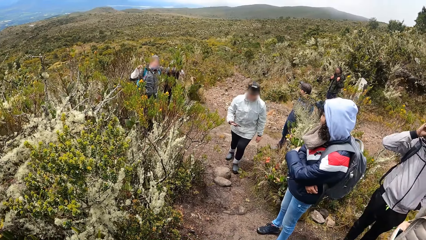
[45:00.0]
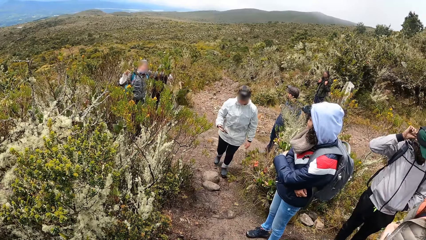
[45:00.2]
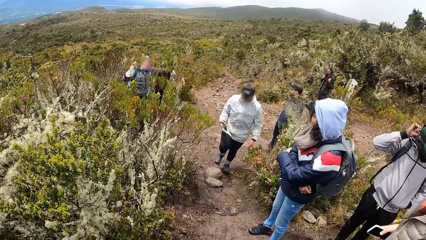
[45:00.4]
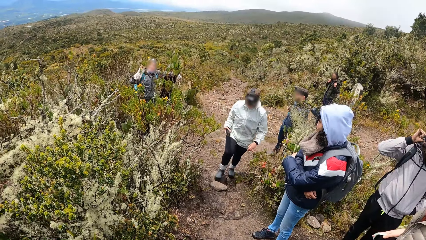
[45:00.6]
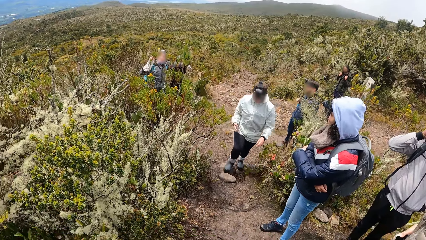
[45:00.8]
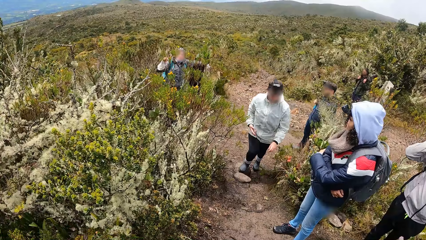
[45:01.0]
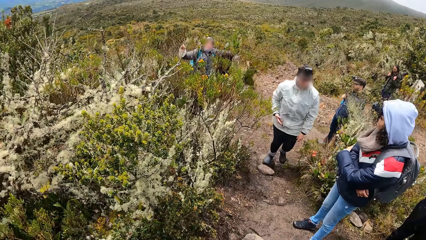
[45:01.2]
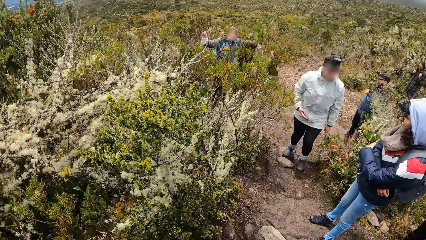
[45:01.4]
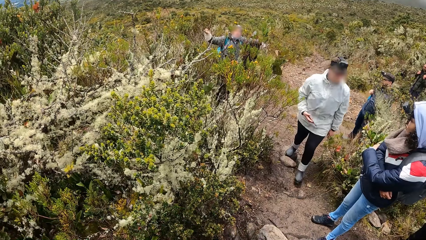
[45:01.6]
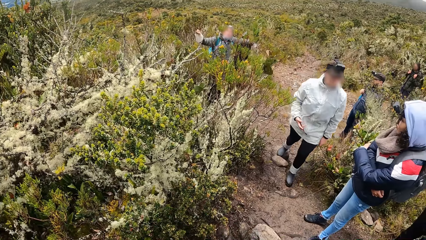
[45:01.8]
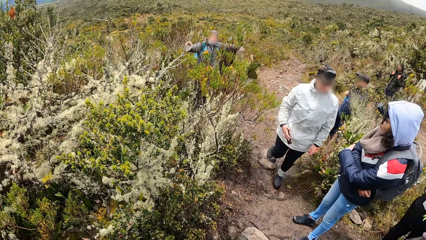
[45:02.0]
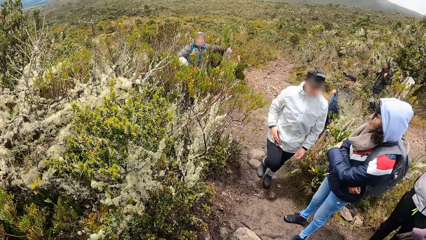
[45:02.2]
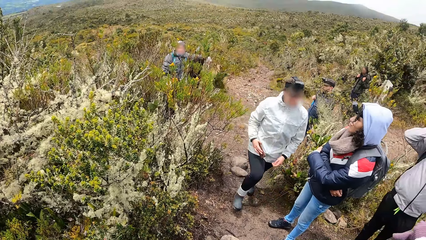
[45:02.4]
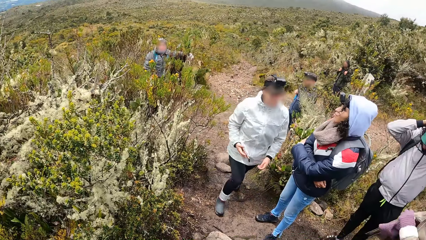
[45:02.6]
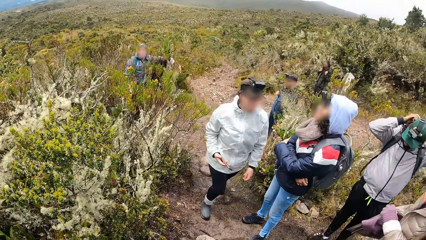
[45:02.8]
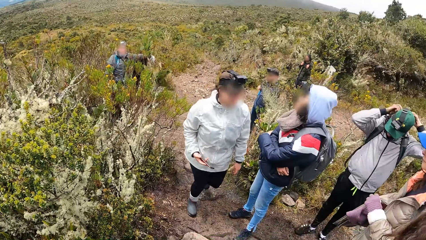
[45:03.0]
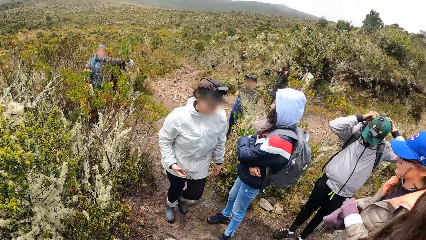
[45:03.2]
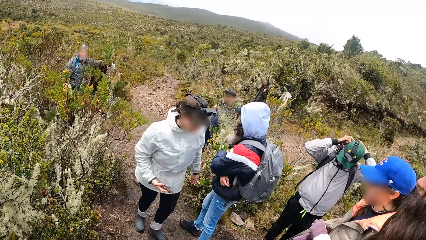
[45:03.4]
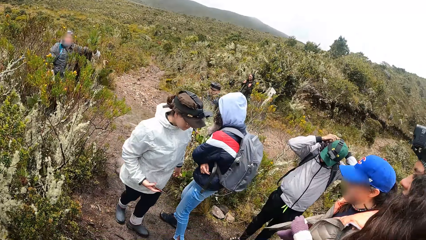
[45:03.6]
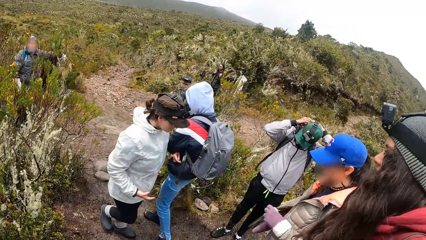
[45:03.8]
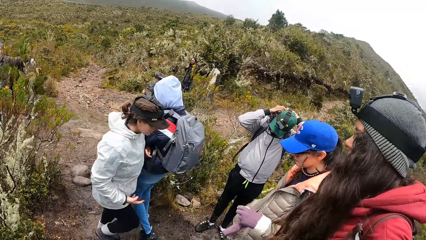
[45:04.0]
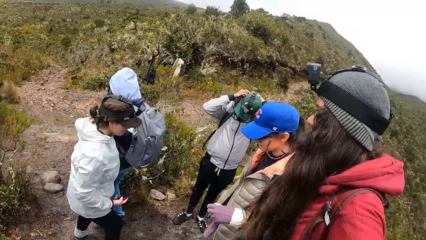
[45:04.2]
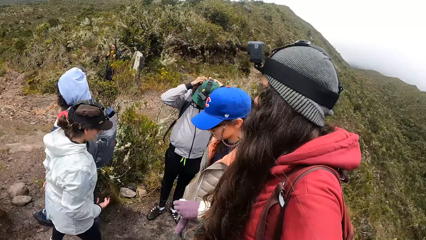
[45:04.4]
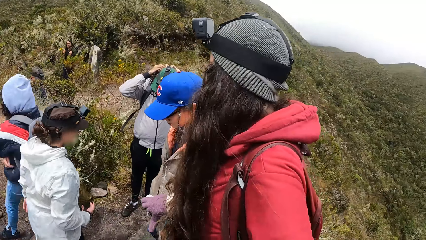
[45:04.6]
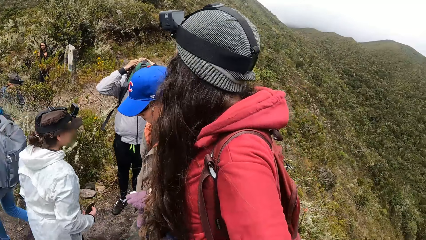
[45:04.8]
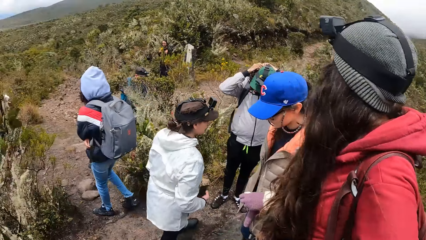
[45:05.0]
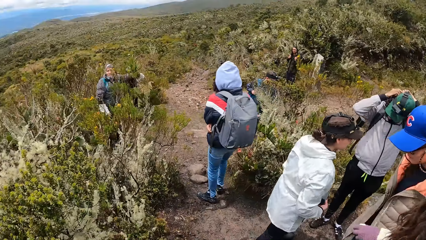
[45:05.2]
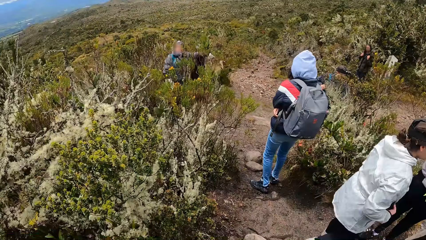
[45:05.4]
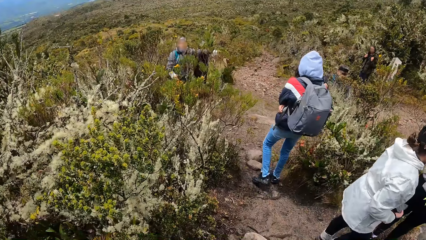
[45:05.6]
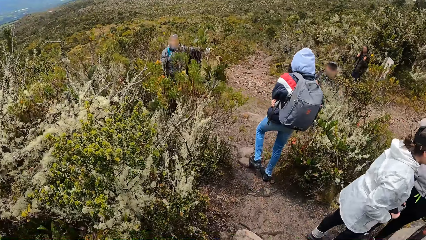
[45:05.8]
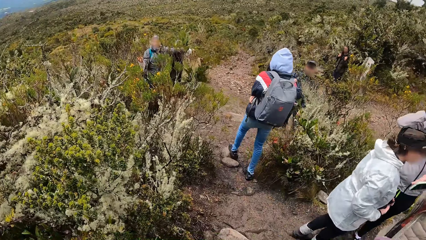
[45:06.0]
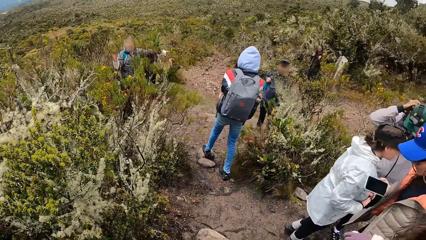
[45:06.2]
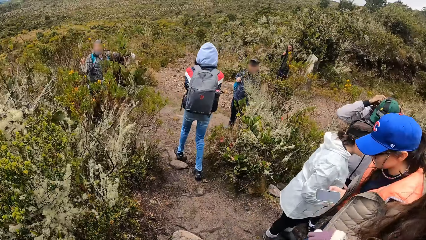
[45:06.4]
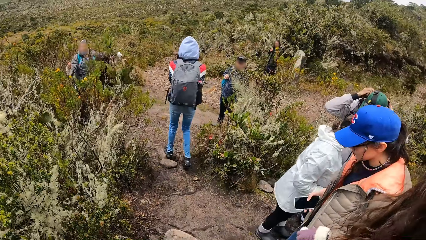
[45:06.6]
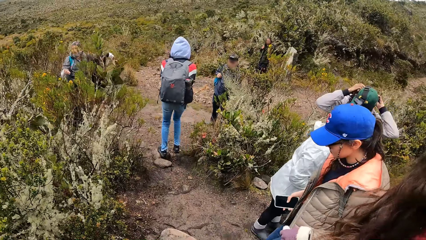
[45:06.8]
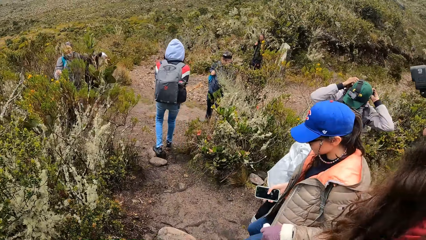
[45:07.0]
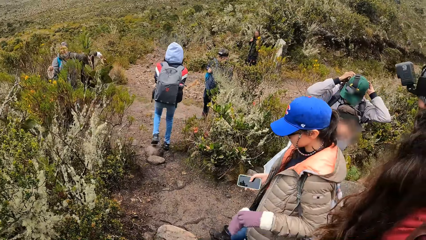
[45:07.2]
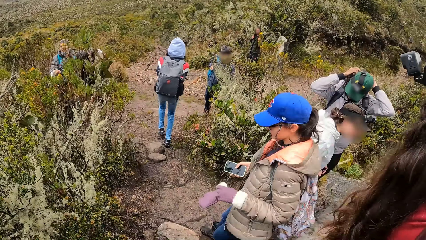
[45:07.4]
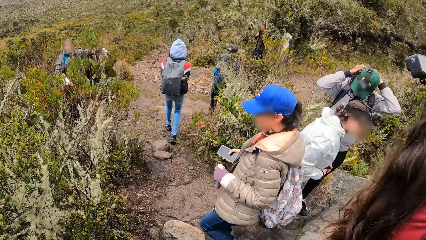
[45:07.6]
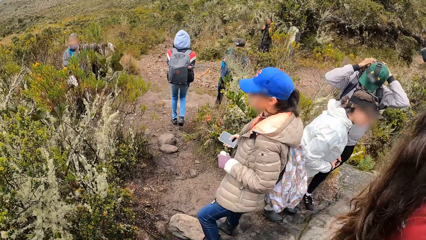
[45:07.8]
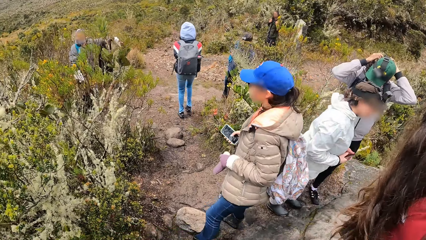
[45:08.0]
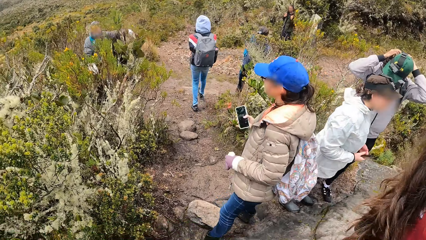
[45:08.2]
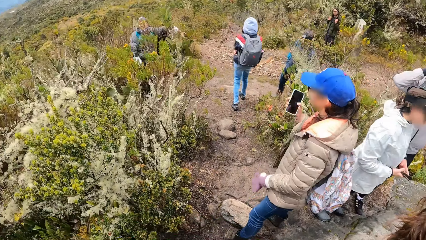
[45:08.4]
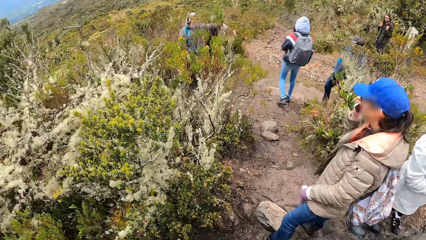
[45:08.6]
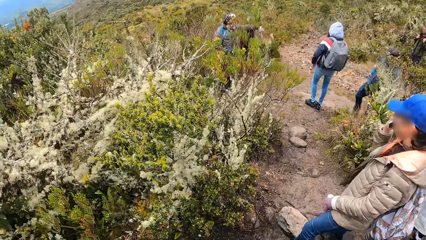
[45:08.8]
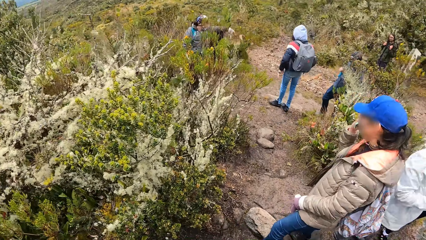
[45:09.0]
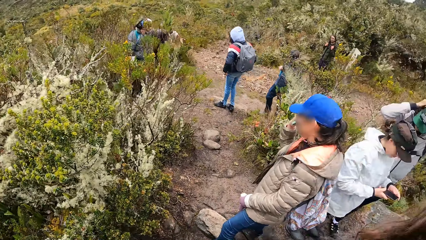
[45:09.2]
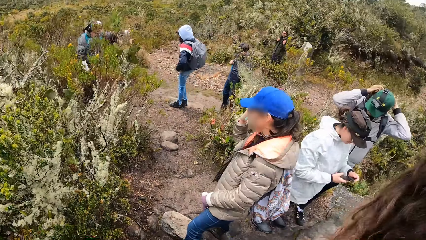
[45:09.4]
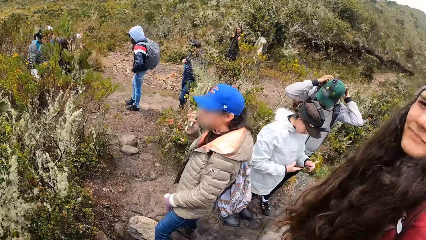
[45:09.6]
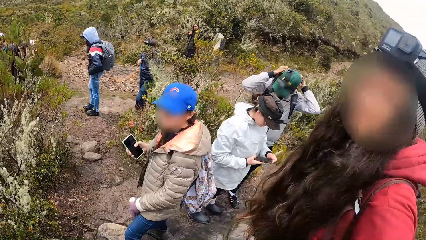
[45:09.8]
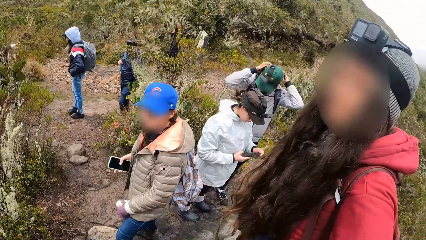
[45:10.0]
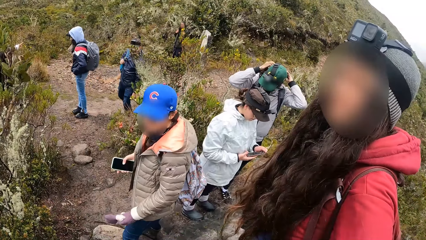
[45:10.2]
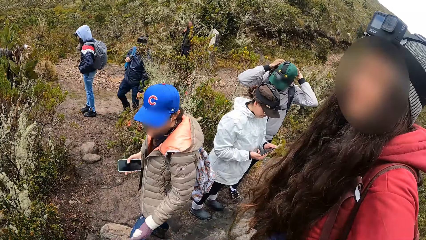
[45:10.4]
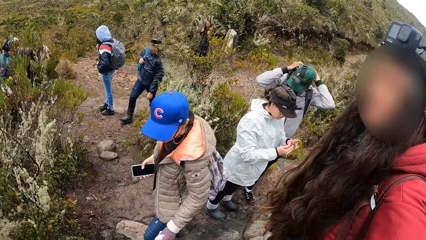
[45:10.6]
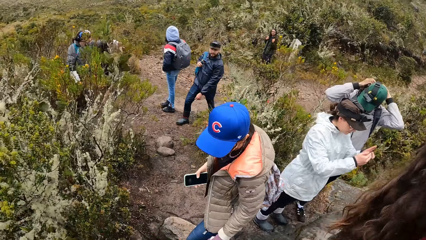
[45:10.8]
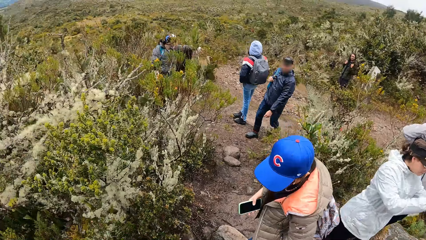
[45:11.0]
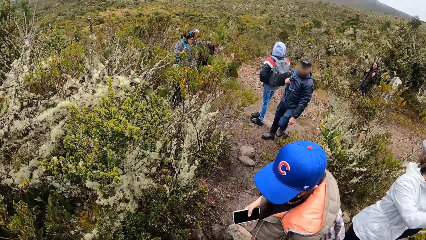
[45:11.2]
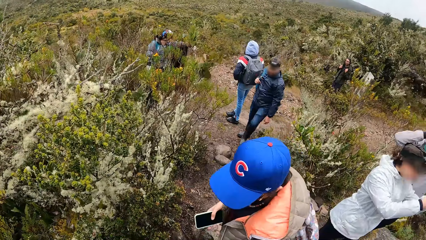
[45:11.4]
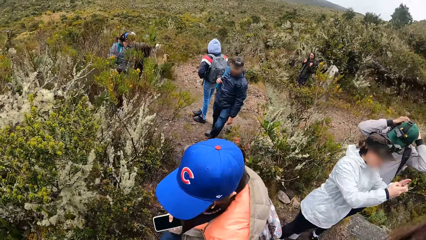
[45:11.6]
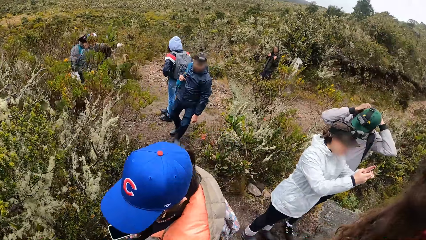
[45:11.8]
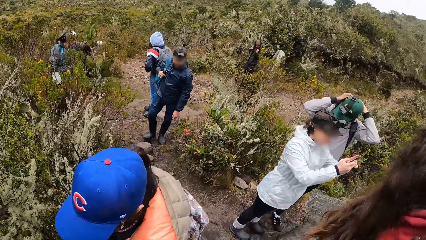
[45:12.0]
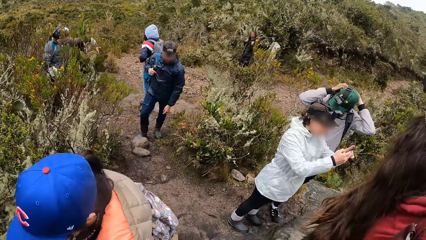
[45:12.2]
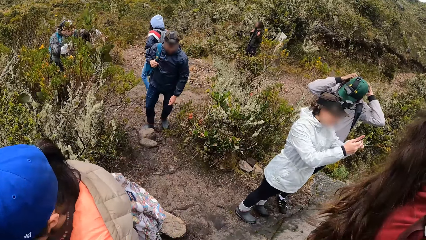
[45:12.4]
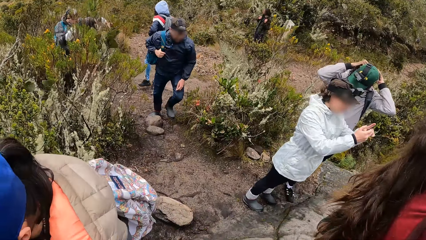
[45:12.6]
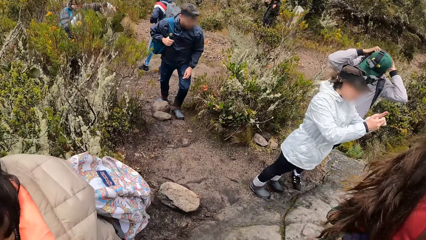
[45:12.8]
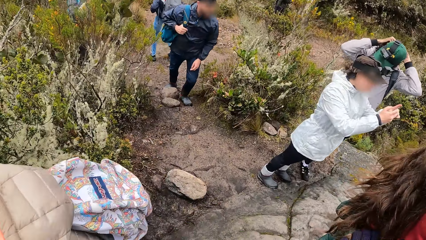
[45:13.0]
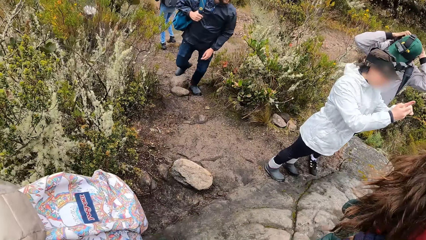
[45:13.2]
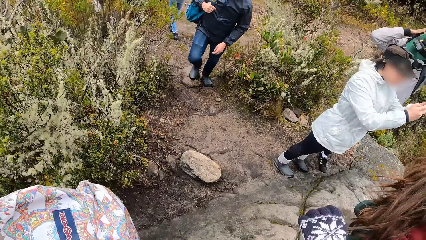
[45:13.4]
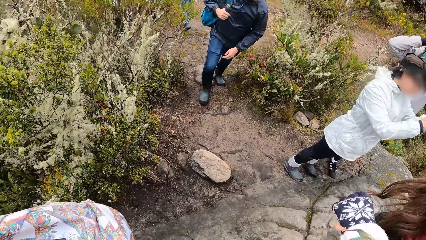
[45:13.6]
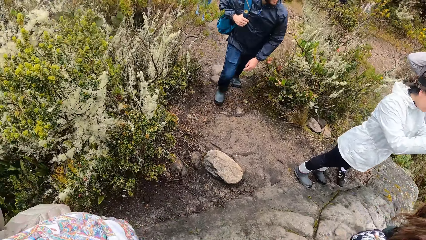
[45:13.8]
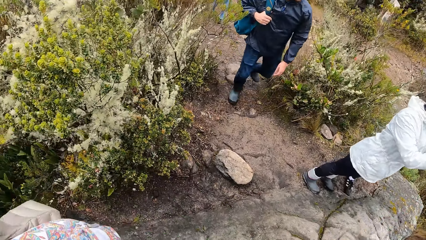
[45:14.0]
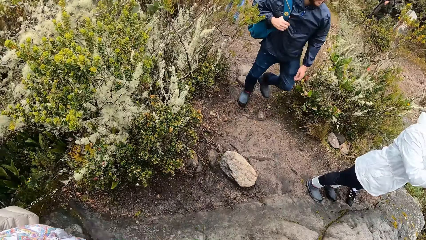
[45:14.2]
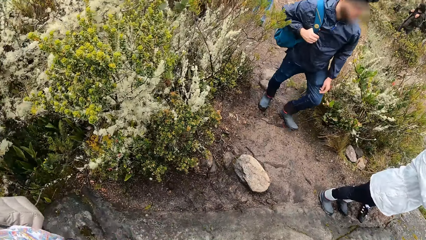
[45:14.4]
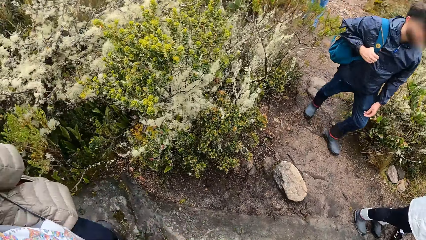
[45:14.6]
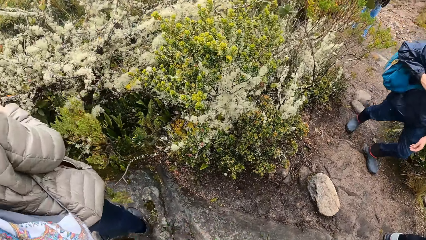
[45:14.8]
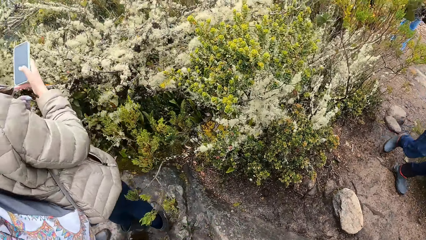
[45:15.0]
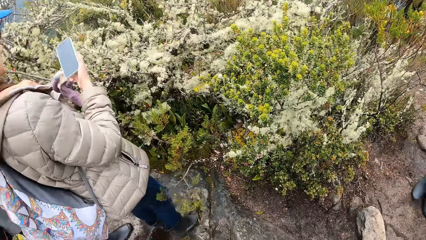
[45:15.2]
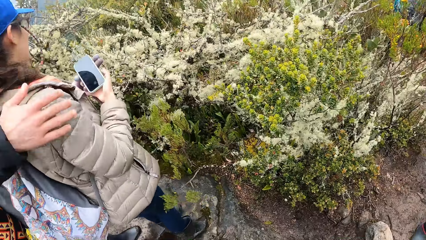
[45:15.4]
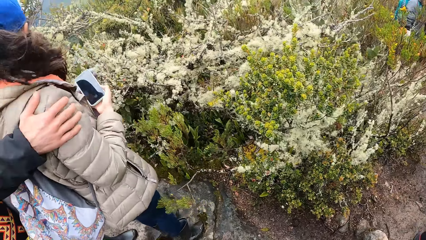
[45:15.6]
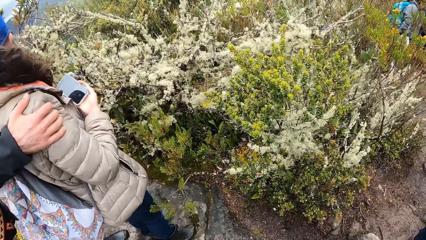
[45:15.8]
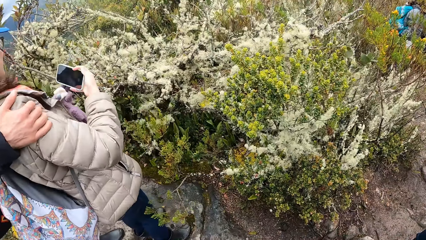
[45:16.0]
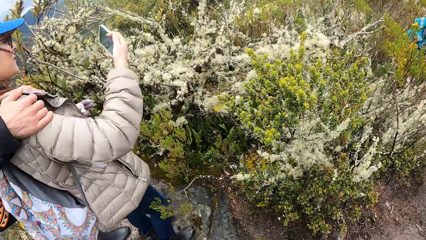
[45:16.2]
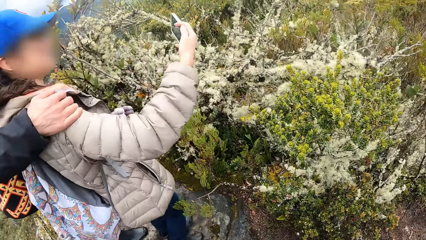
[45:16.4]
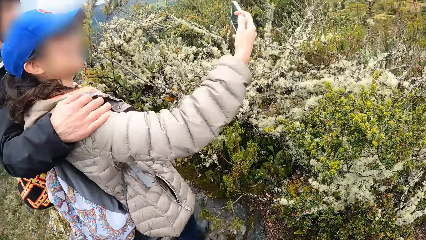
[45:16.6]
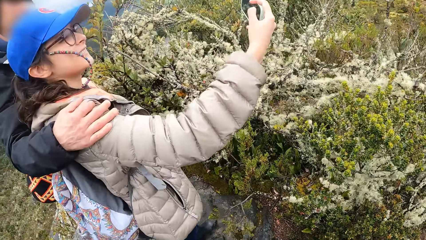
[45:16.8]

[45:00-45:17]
A woman walks towards another woman. Another woman walks down the hill. The second woman walks toward the camera wearer.
